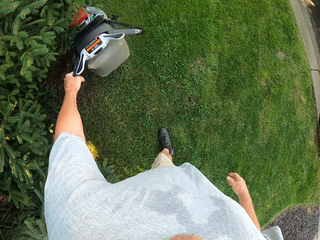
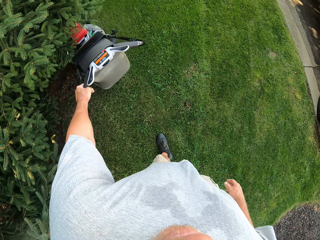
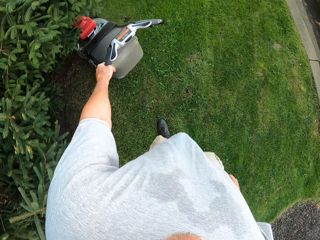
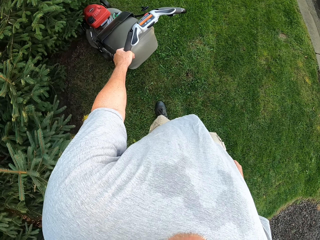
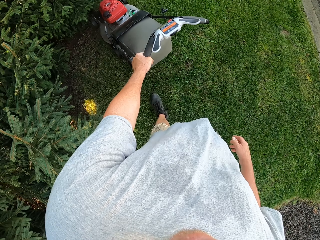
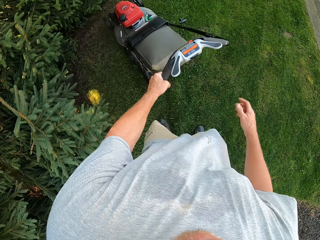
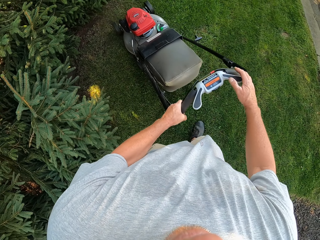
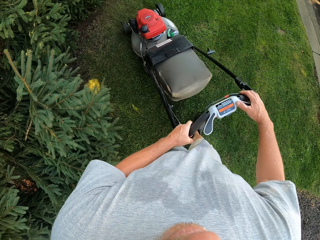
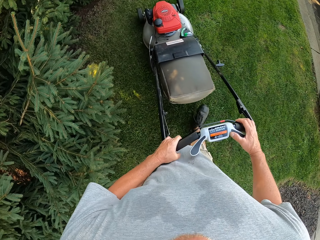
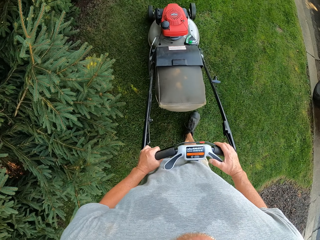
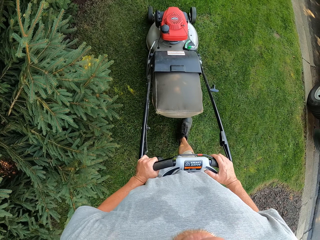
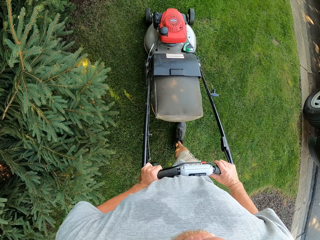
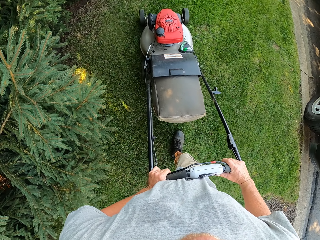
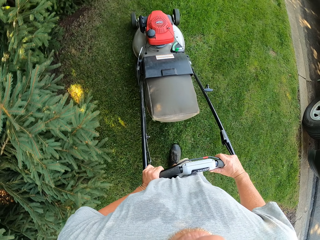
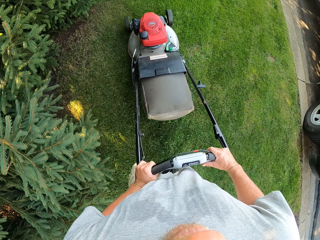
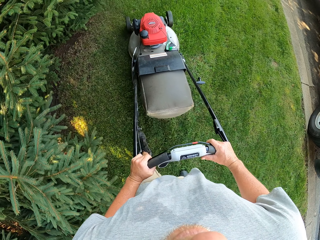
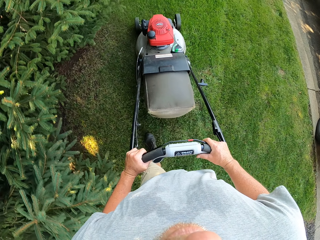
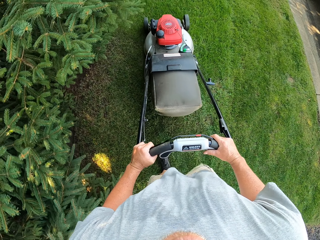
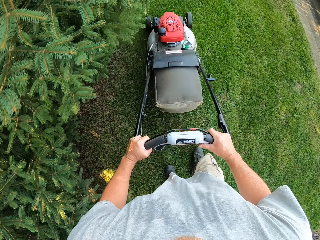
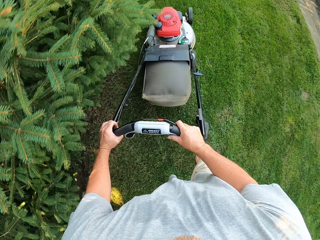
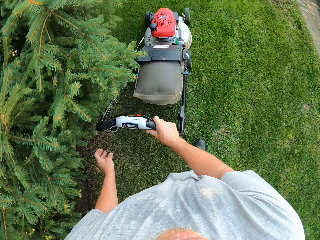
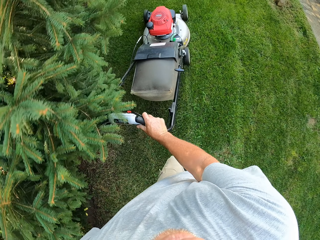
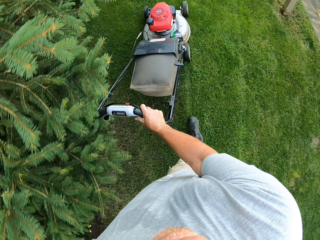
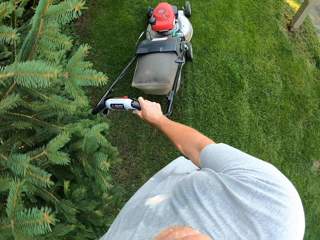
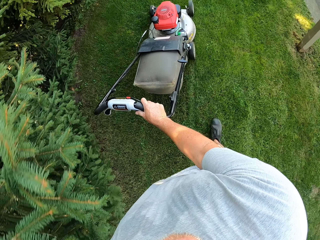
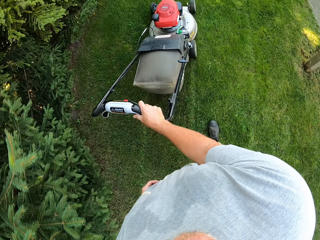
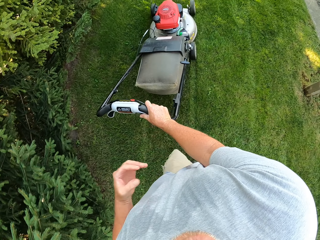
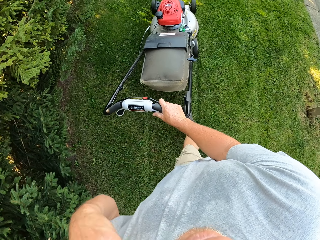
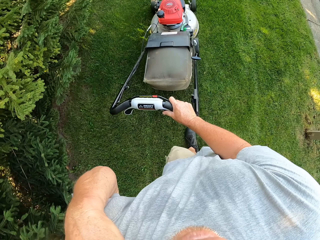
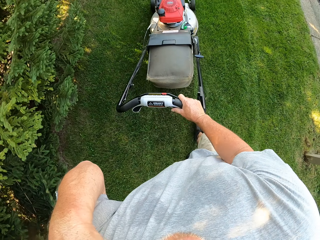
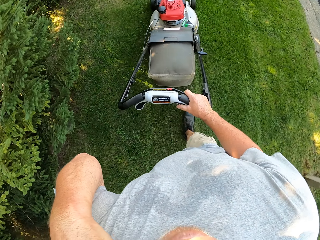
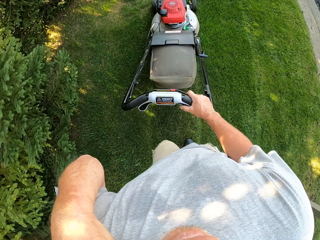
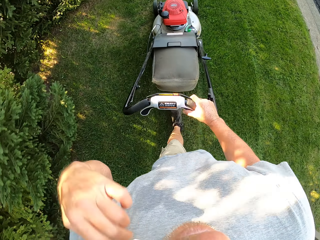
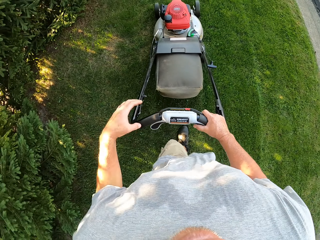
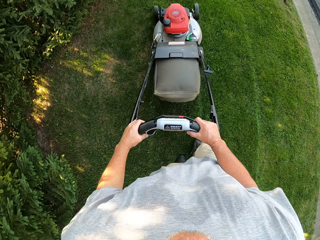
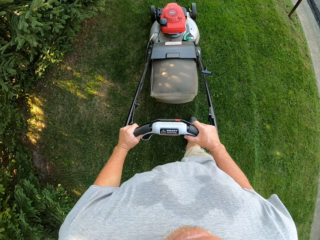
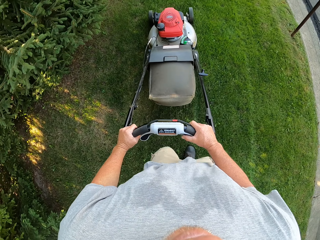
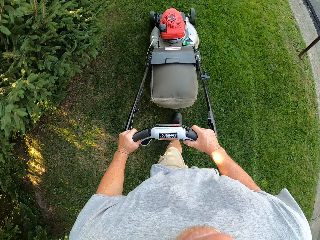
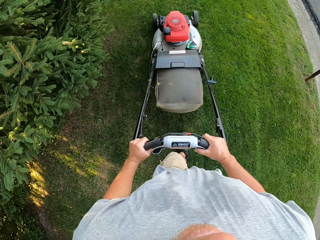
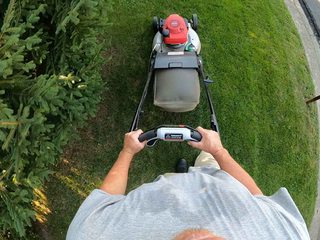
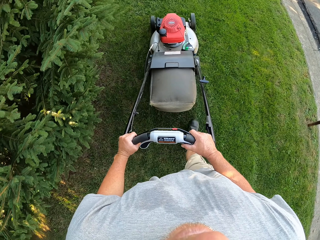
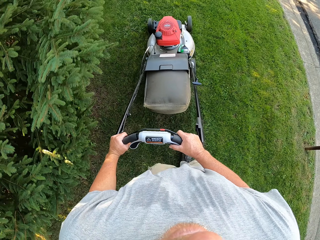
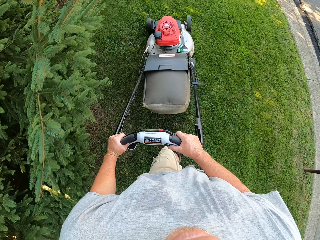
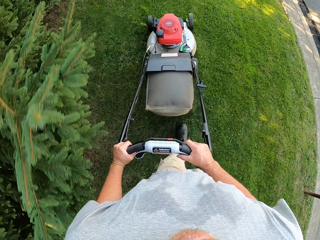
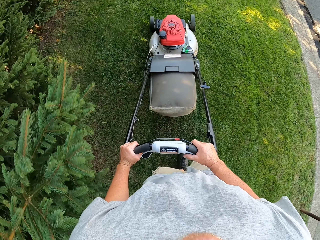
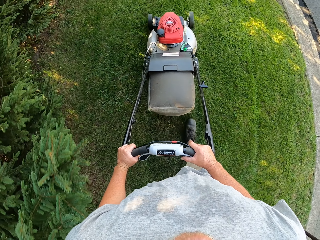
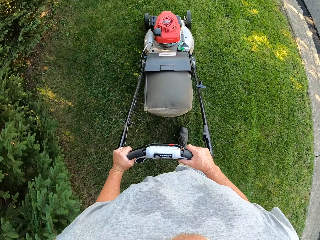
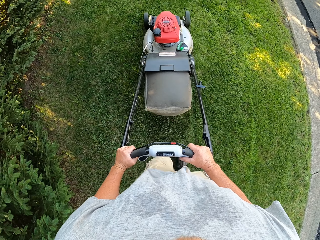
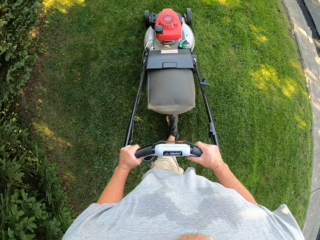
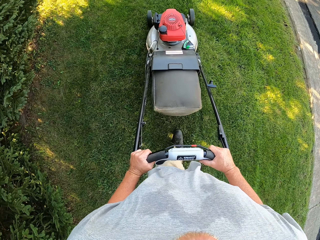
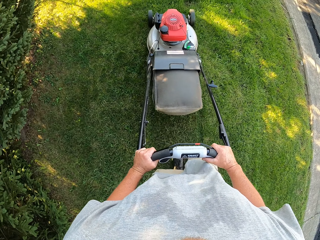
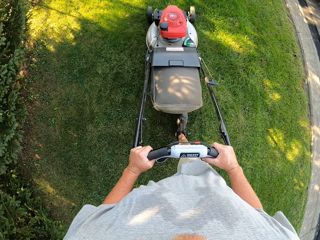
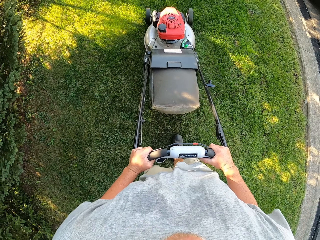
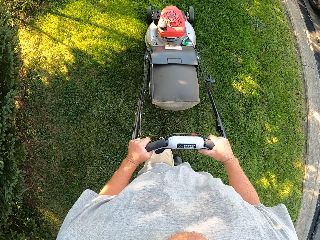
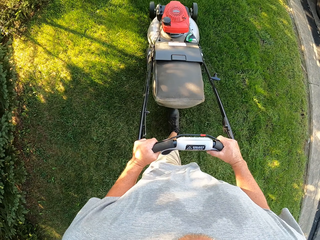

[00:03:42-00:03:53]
The camera wearer pulls back the lawnmower. They move the right hand. They cut the grass using the lawnmower. They lift the left hand. They cut the grass using the lawnmower. They hold the camera. They drop the left hand. They cut the grass using the lawnmower.

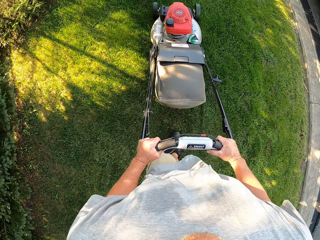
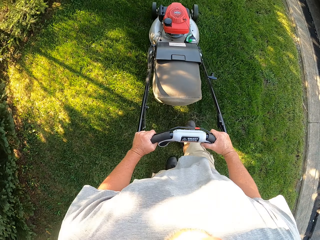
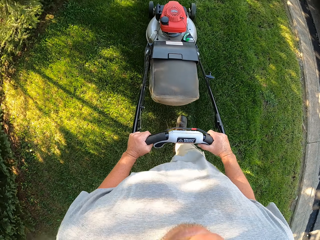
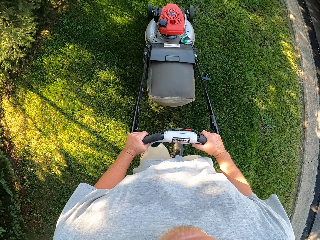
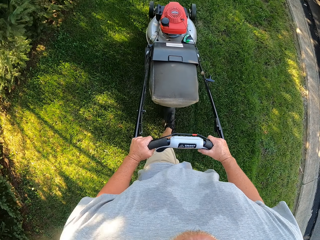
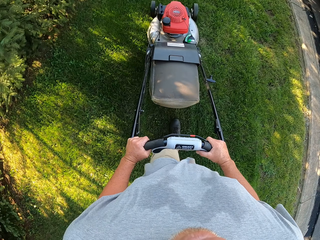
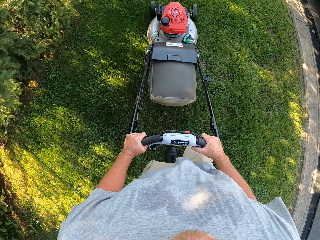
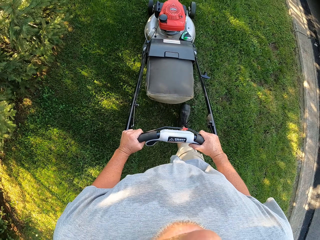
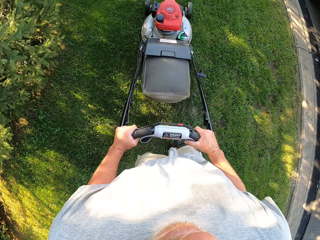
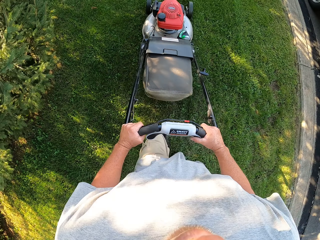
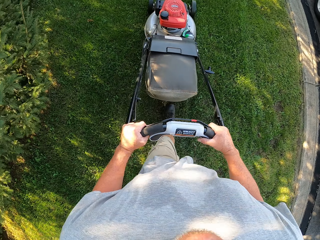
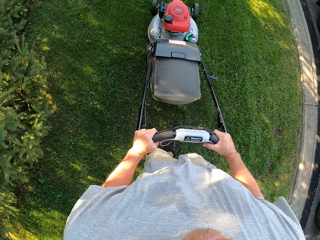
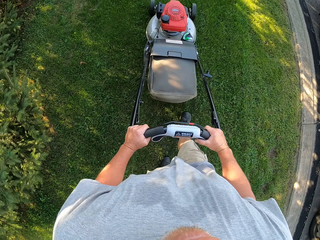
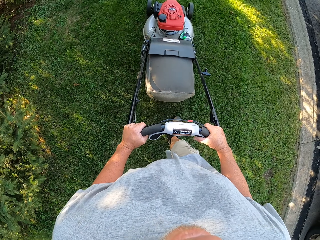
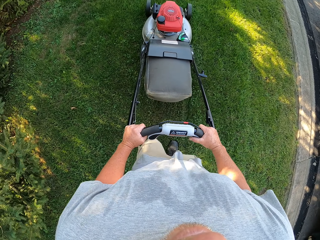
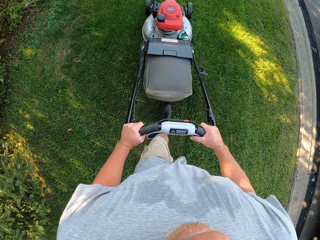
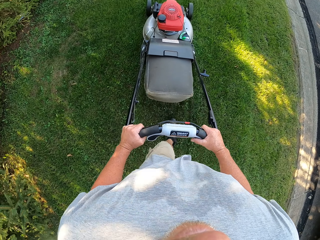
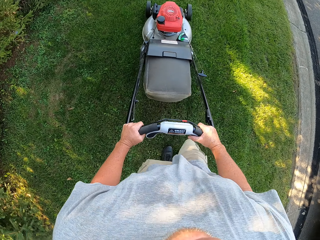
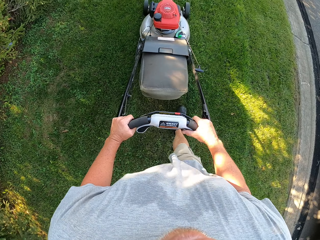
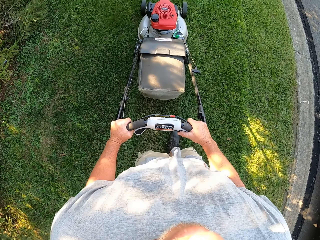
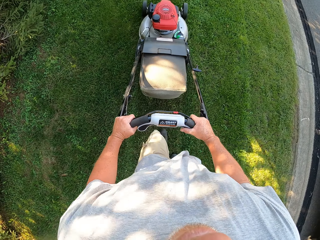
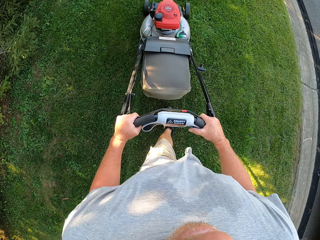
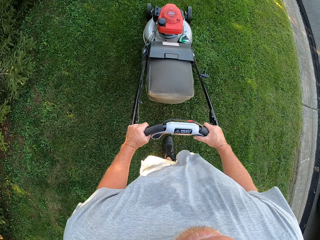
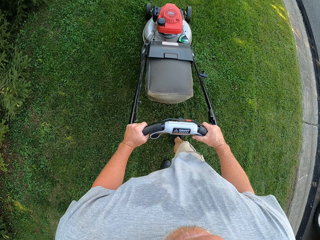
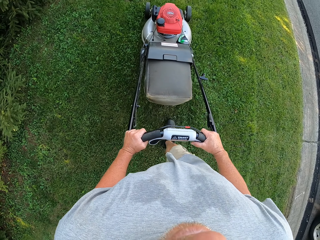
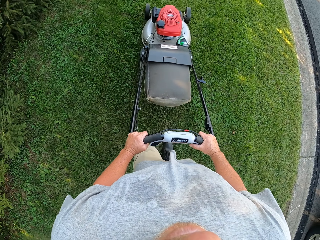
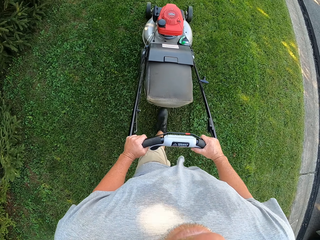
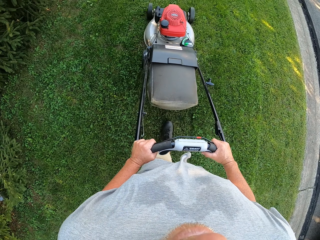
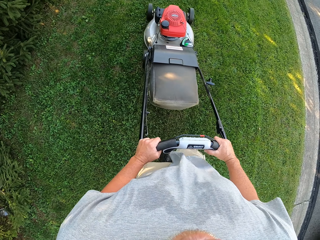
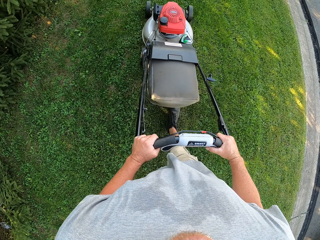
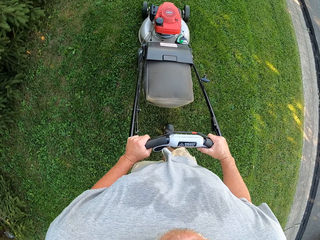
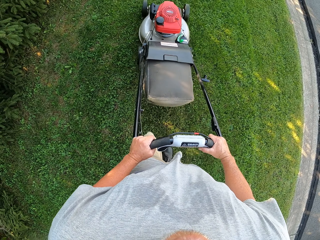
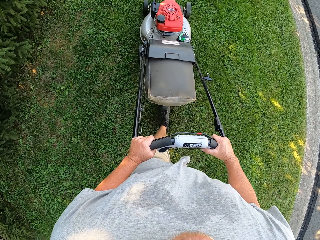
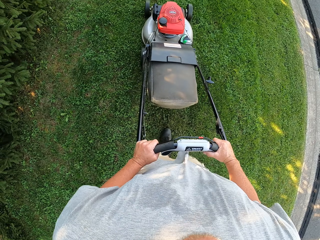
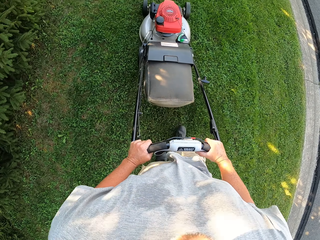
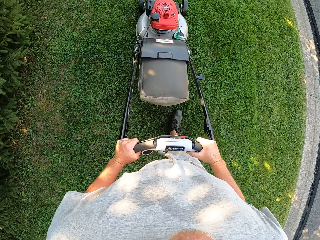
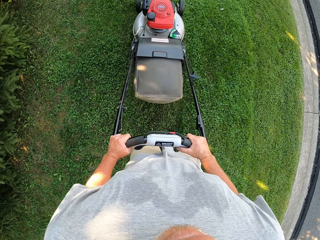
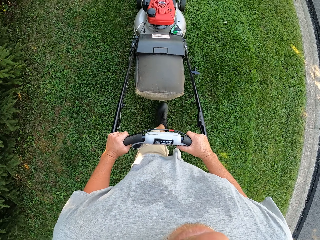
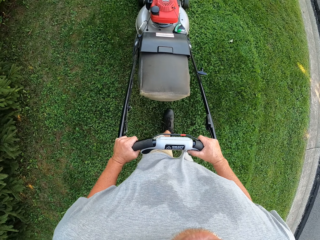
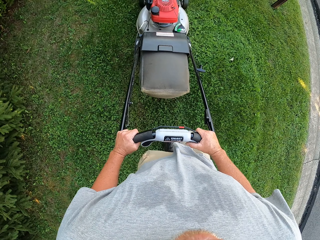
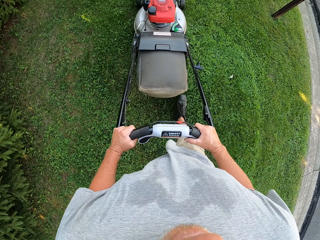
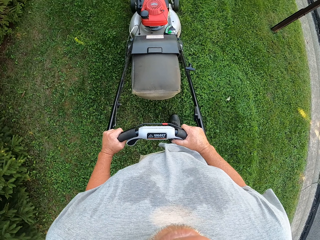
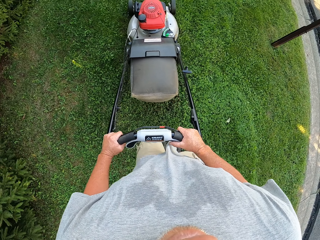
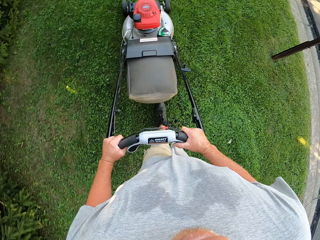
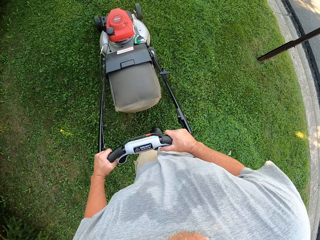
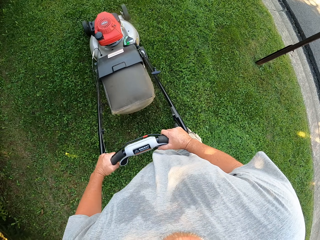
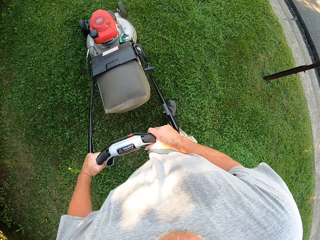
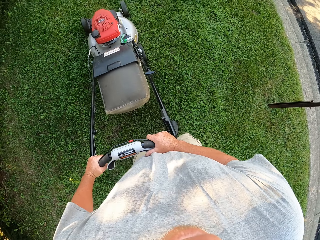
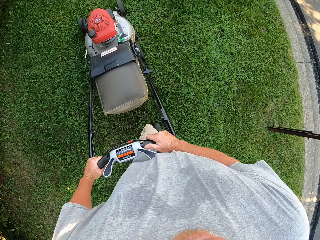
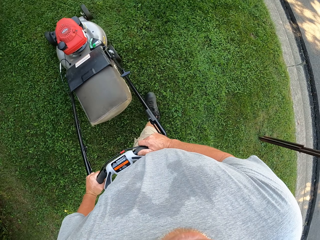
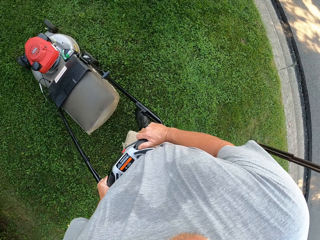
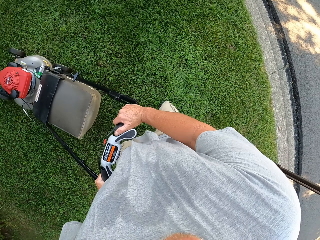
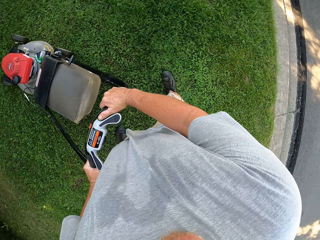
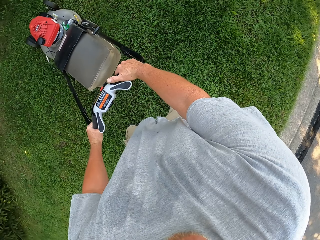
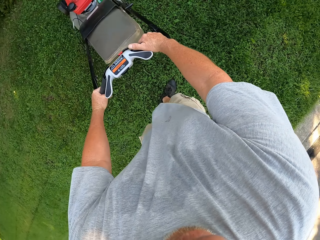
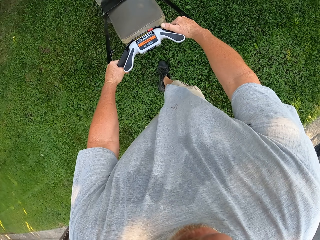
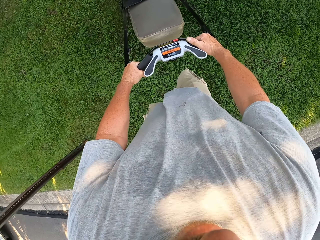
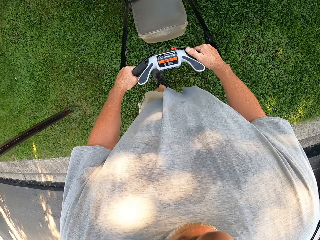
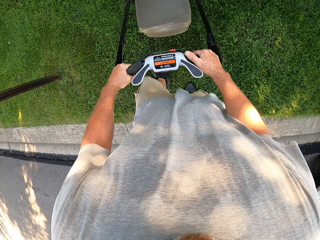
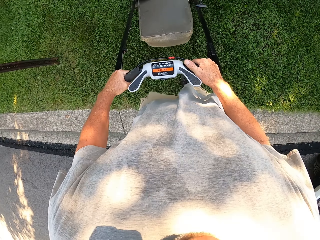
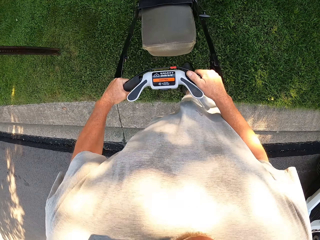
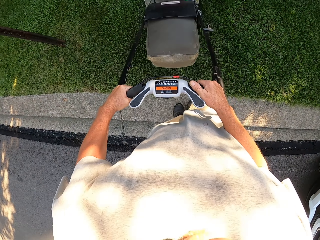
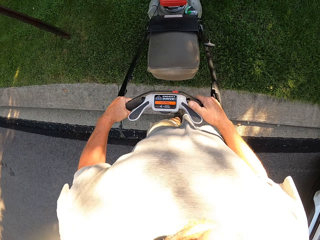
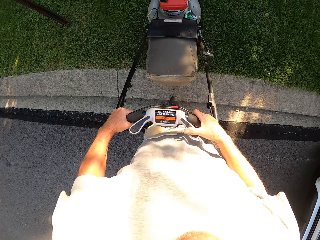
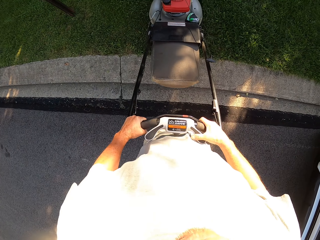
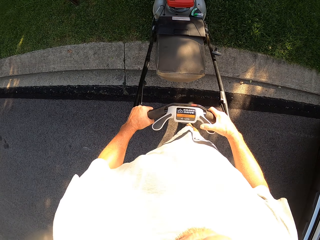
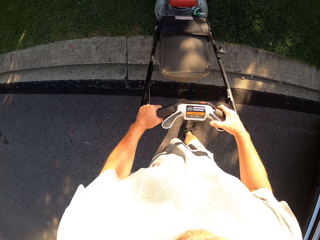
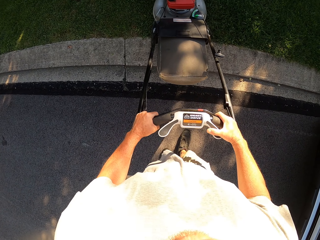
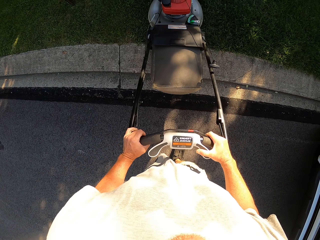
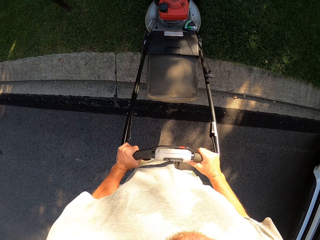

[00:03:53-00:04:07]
The camera wearer mows the lawn. They mow the lawn again. They turn around. They cut the grass using a lawnmower.
